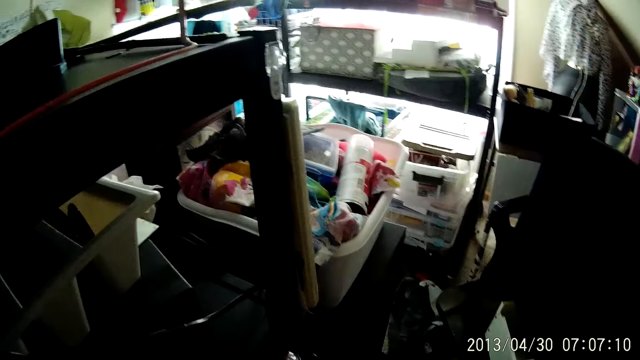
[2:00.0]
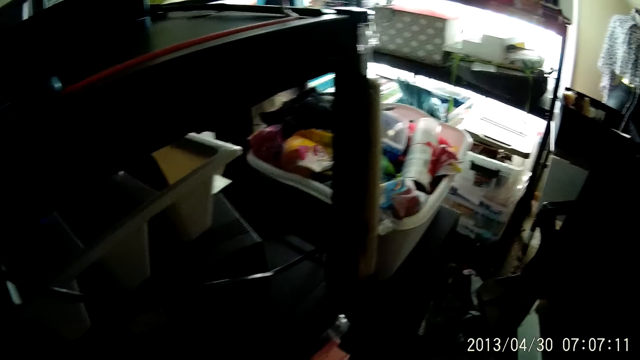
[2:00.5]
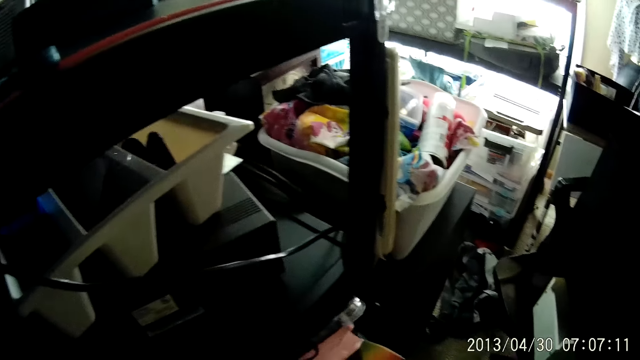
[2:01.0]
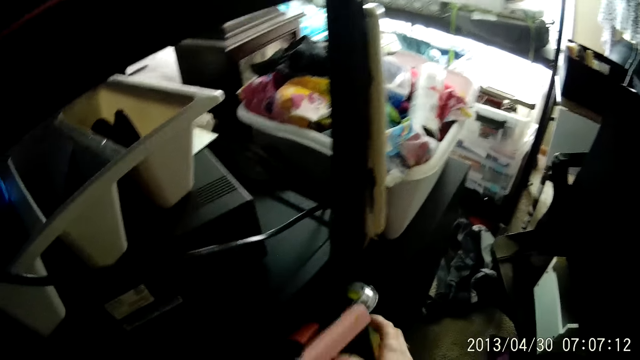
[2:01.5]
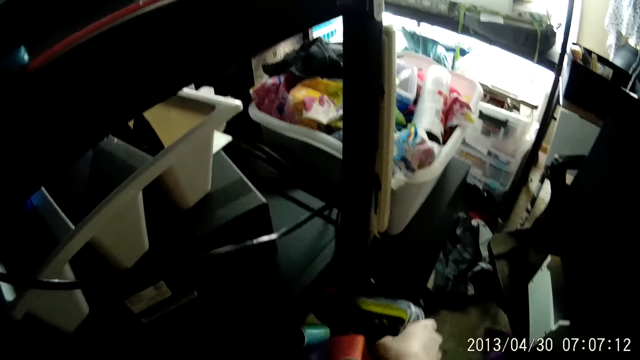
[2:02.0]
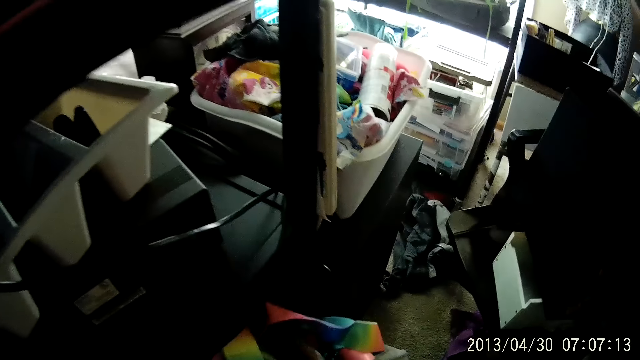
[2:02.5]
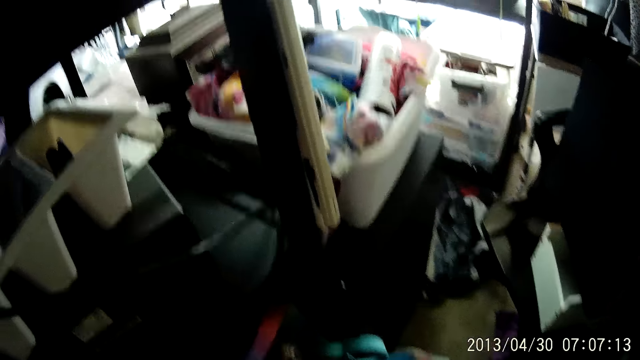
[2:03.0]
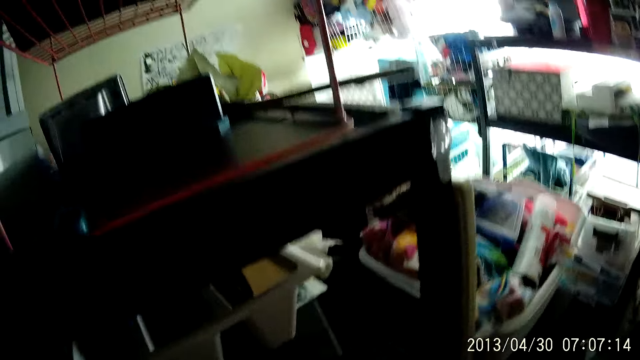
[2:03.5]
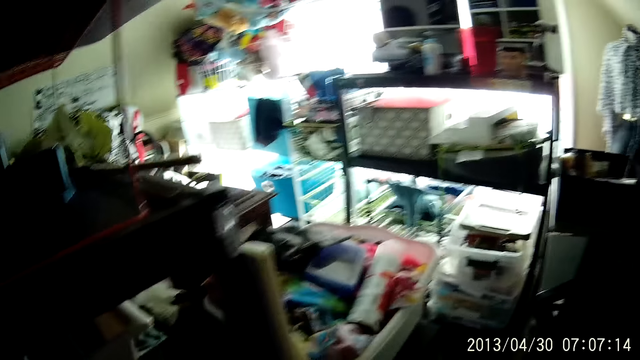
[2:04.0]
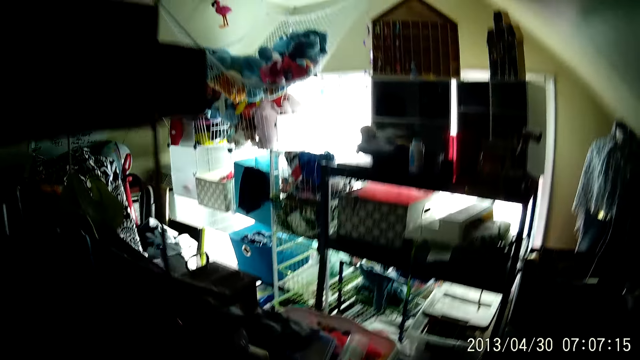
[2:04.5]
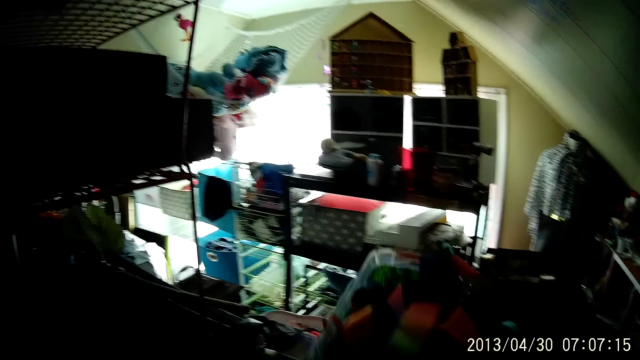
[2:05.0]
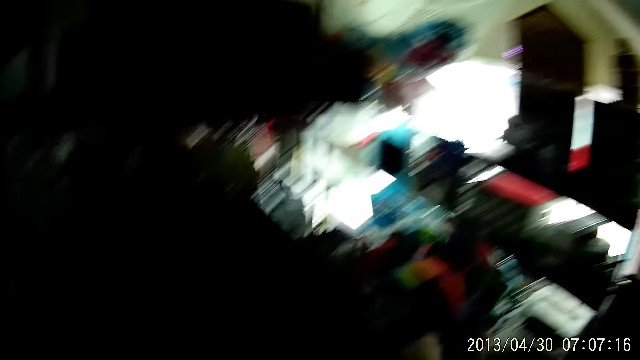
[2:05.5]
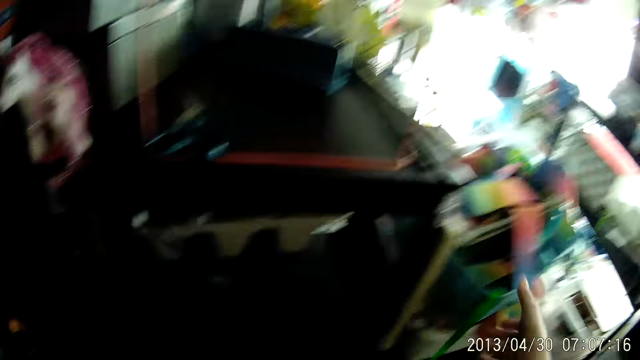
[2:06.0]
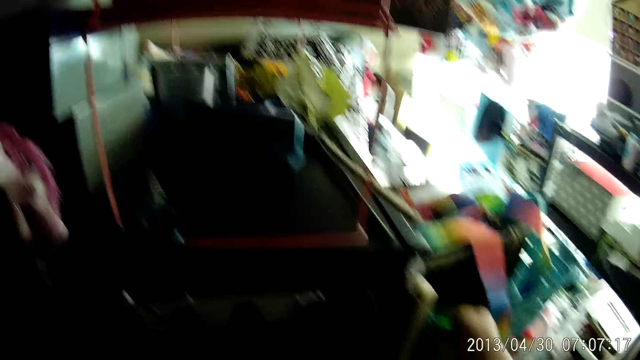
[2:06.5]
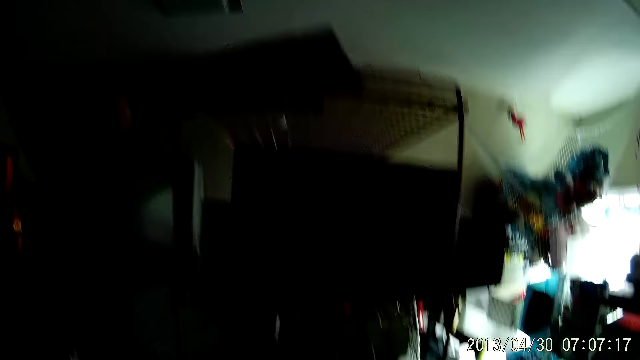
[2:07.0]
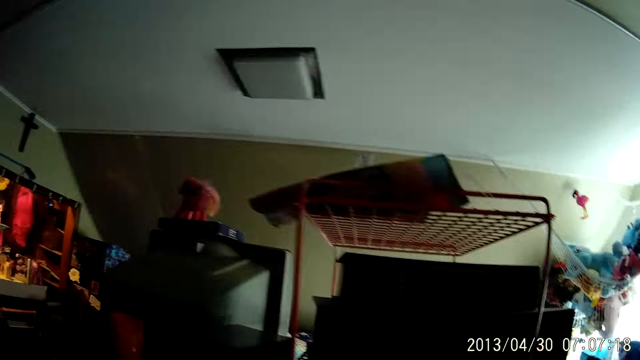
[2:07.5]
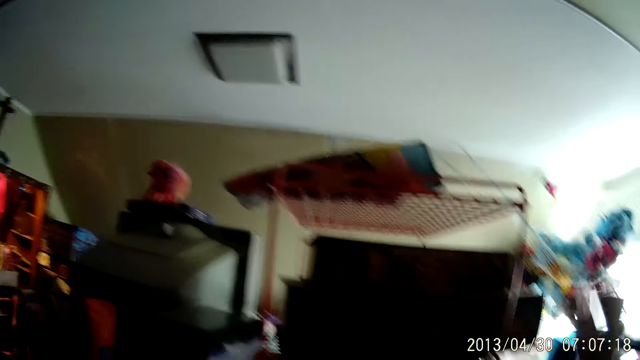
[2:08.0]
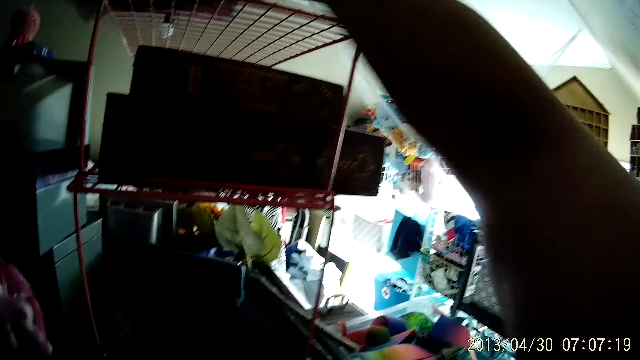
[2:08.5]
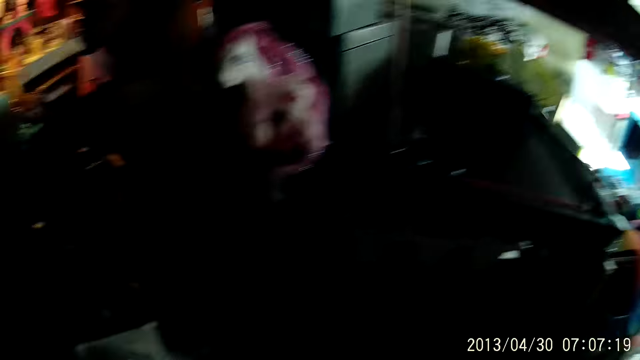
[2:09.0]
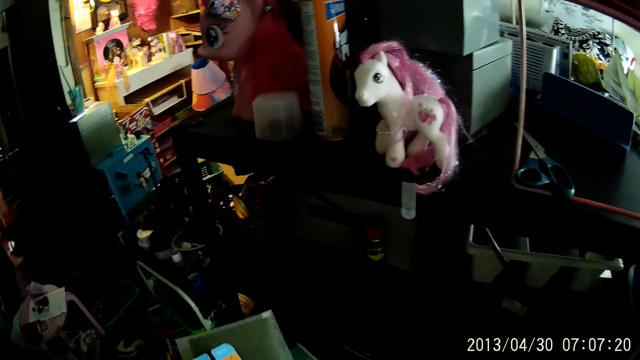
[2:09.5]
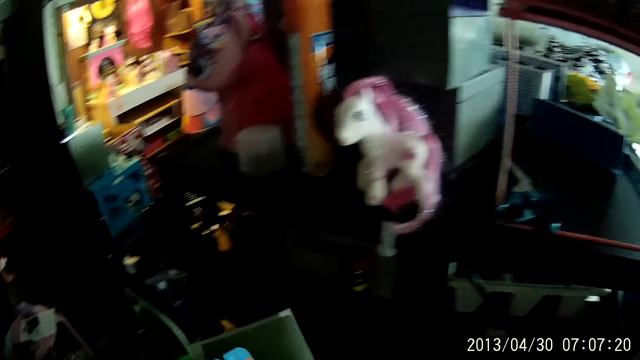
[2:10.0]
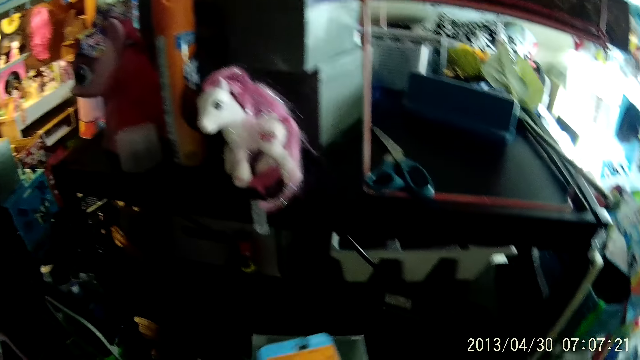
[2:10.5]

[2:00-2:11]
The camera wearer stares around the room. He holds the toy. He stares around the room. He drops the bowl on a rack with his right hand. He puts the plastic basket on the board. He adjusts the bowl on the rack with his right hand. He stares around. He picks up a magazine on a tray rack with his right hand.

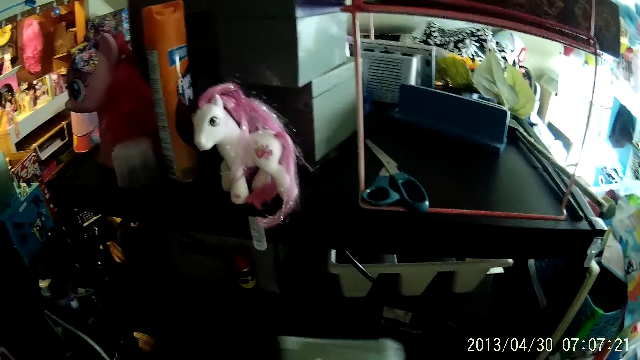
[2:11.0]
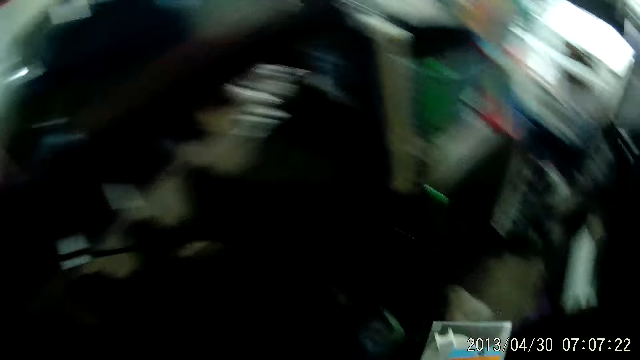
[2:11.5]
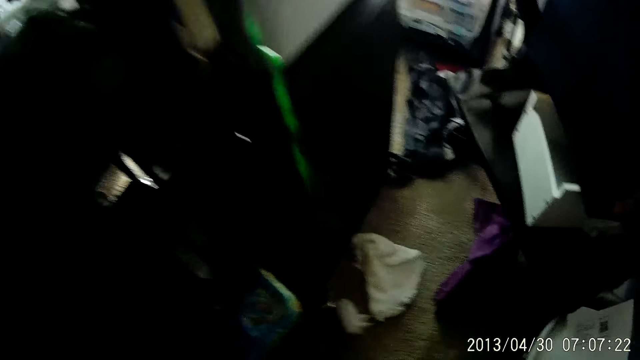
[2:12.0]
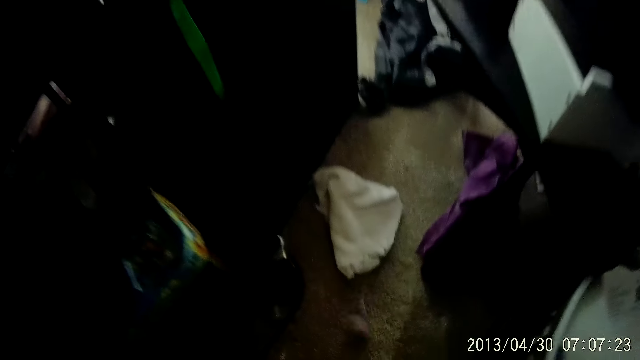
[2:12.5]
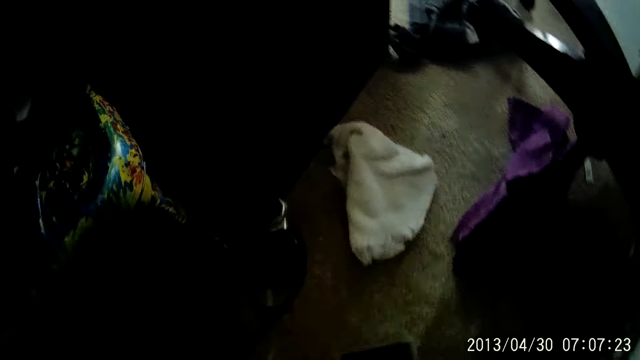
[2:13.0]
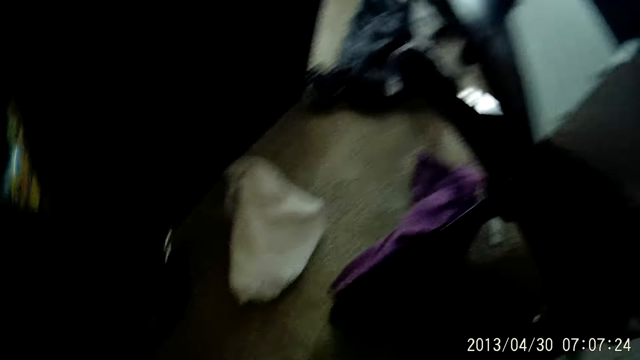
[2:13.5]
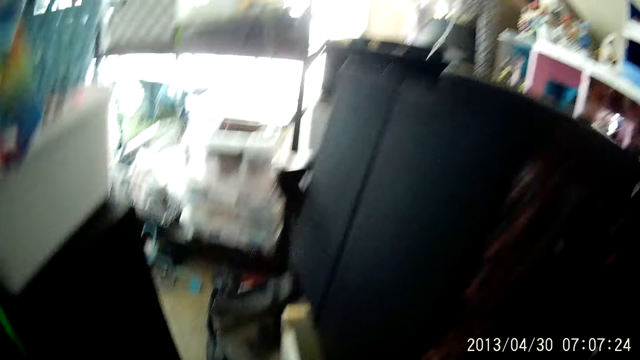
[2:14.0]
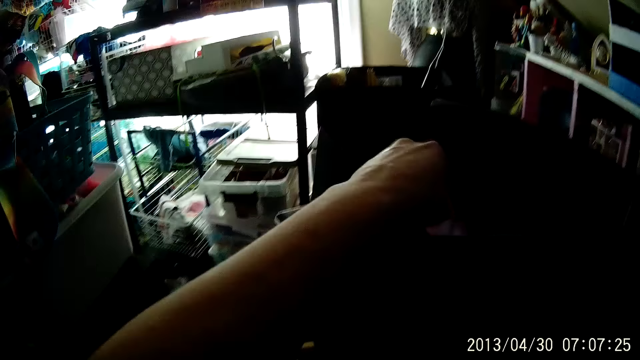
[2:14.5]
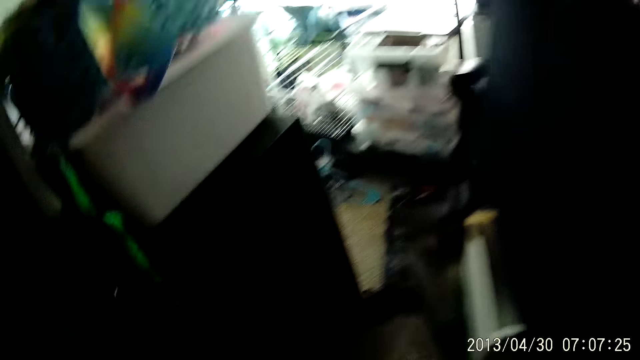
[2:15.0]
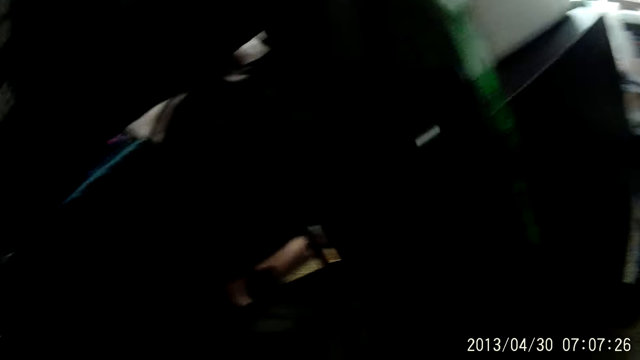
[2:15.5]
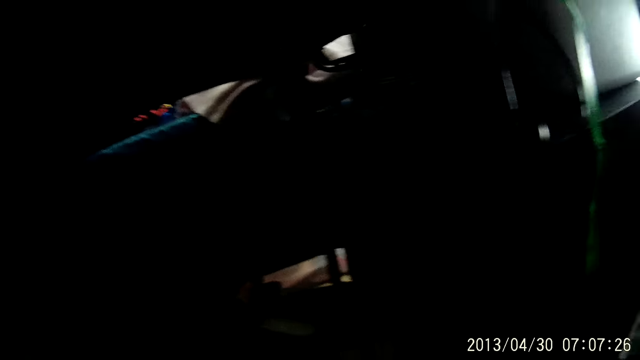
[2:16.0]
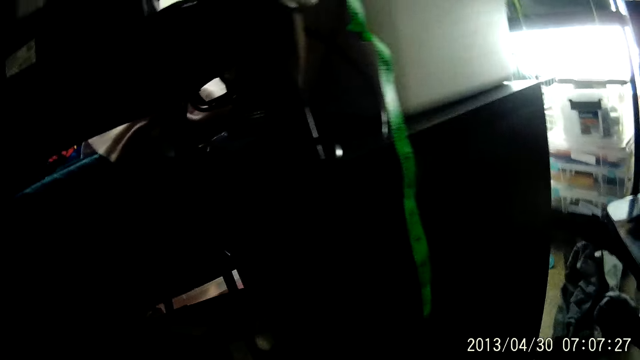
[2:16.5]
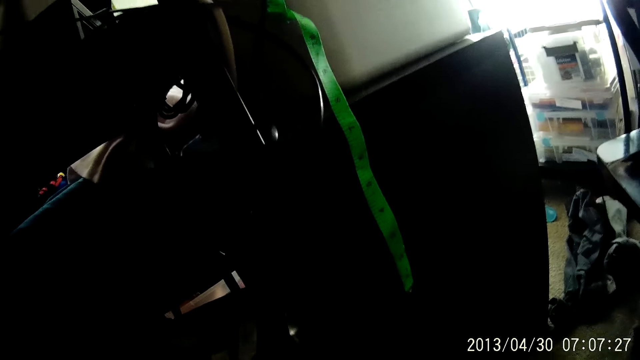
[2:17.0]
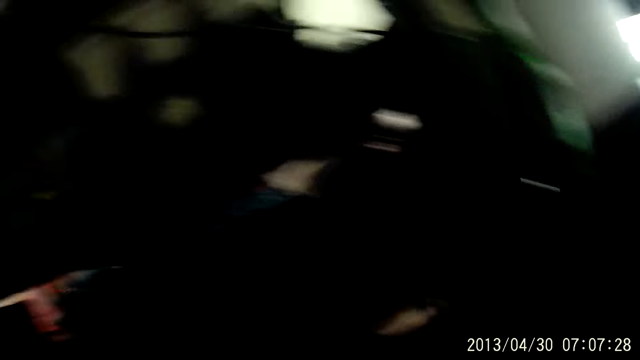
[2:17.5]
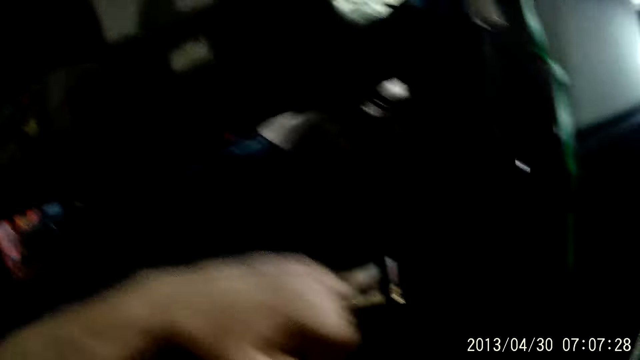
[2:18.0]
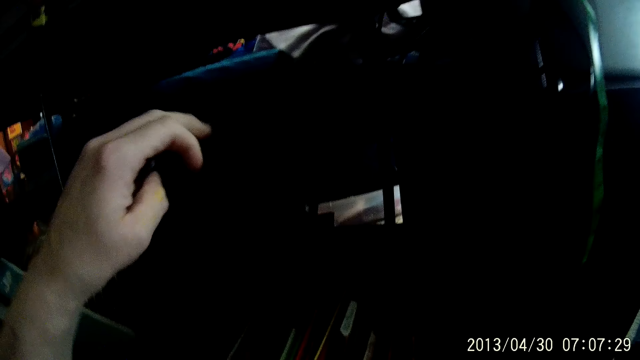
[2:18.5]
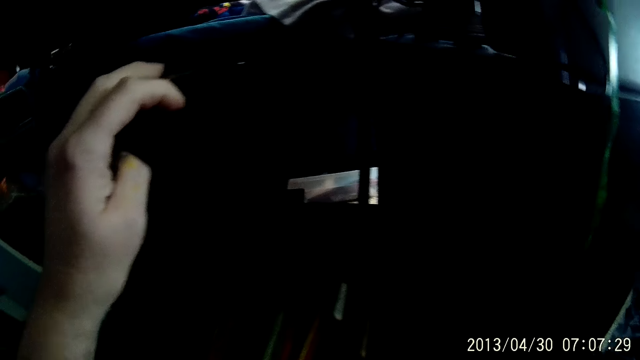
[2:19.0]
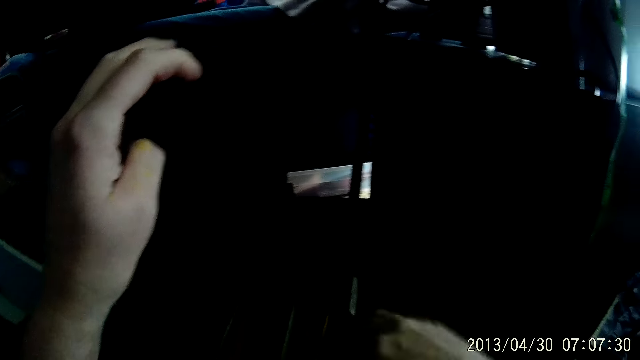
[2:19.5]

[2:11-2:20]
The camera wearer holds a plastic container. He stares around the room. He drops the container in a box with his right hand. He puts cloth in the basket. He stares around the house. He places his left hand on the tray rack. He shuffles some records with his right hand.
